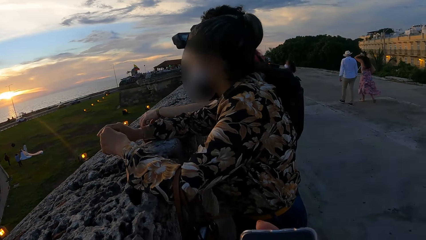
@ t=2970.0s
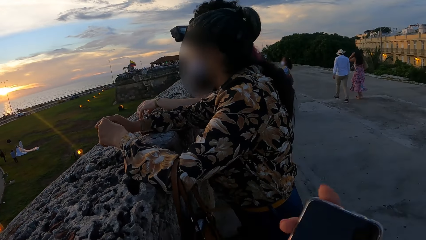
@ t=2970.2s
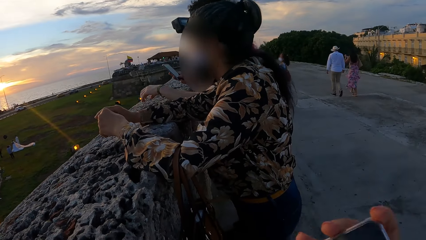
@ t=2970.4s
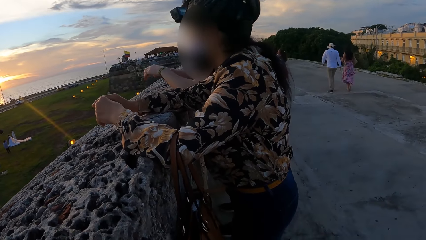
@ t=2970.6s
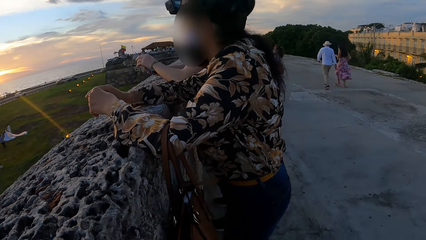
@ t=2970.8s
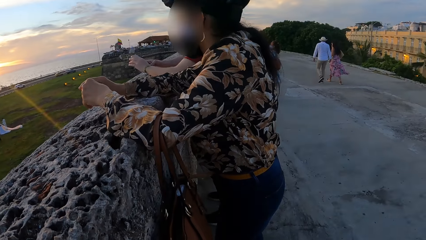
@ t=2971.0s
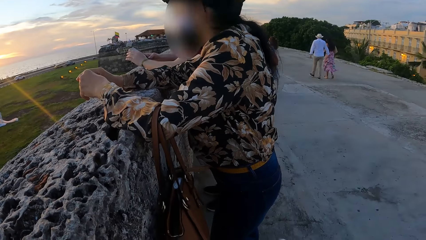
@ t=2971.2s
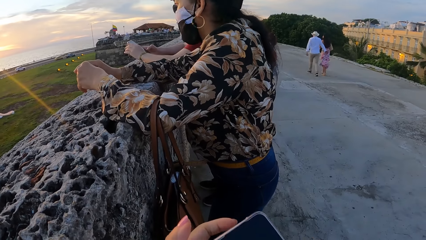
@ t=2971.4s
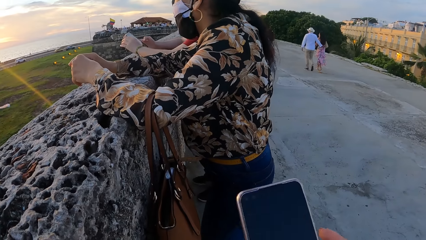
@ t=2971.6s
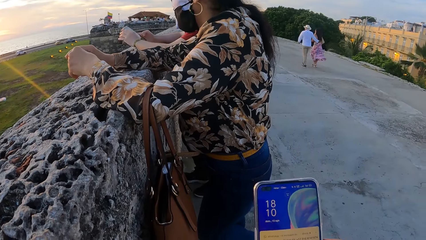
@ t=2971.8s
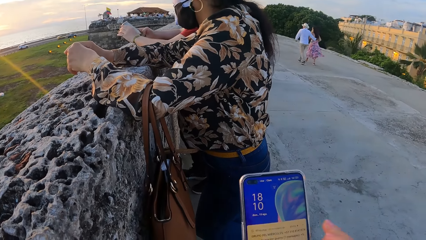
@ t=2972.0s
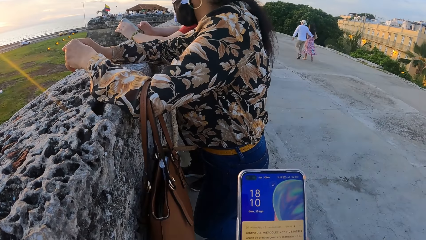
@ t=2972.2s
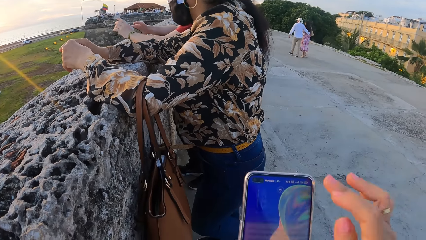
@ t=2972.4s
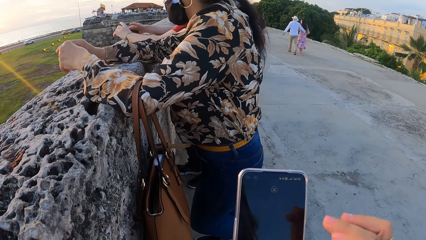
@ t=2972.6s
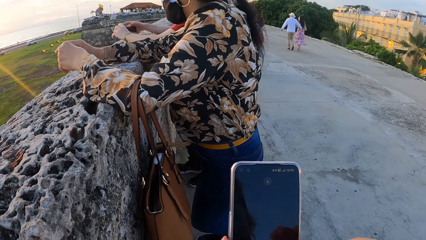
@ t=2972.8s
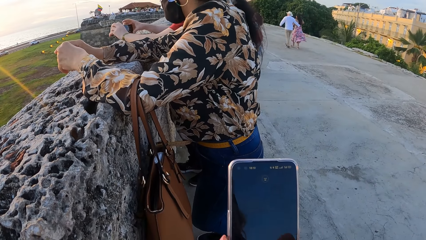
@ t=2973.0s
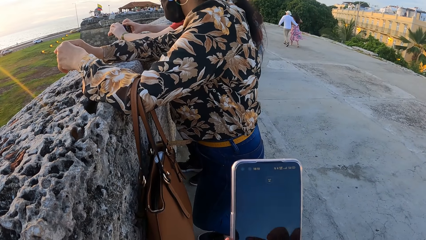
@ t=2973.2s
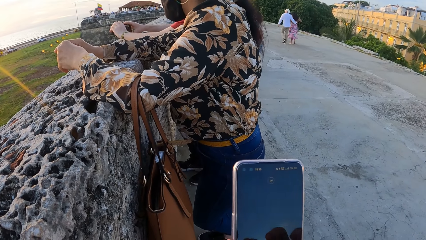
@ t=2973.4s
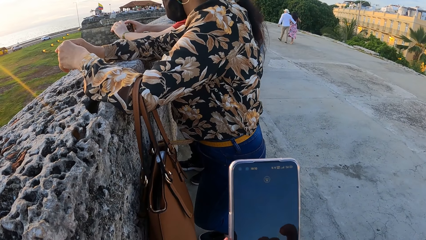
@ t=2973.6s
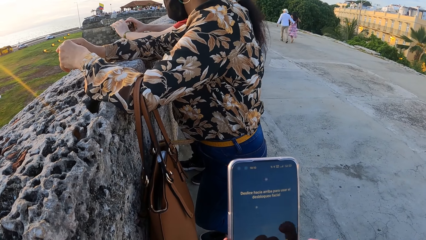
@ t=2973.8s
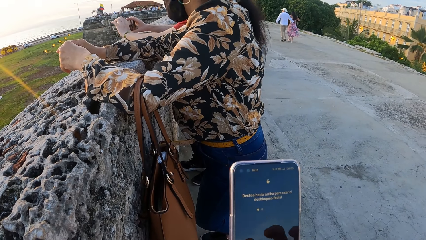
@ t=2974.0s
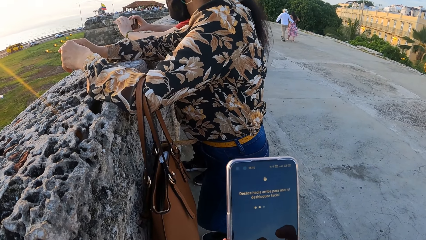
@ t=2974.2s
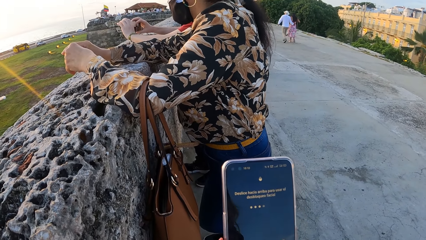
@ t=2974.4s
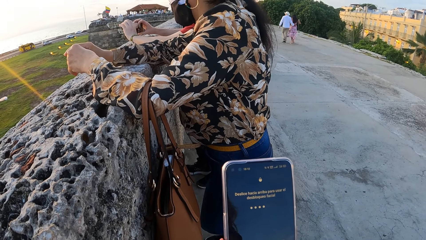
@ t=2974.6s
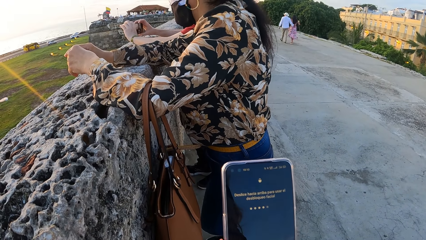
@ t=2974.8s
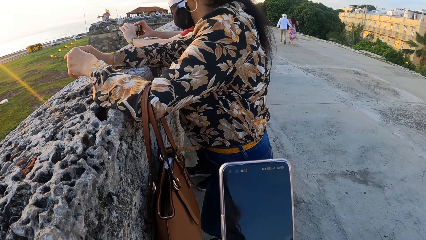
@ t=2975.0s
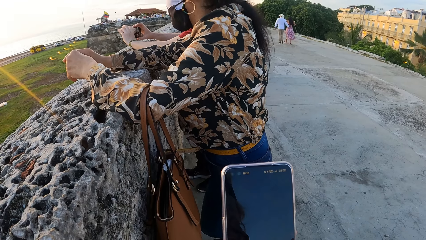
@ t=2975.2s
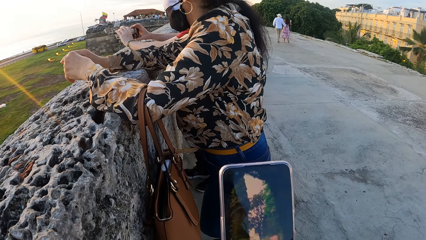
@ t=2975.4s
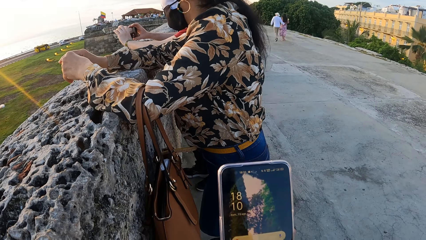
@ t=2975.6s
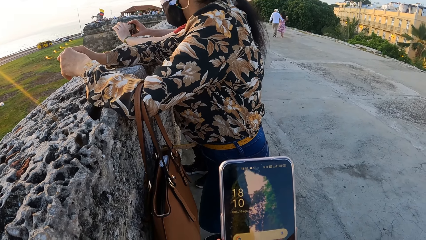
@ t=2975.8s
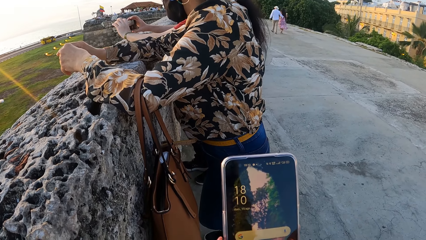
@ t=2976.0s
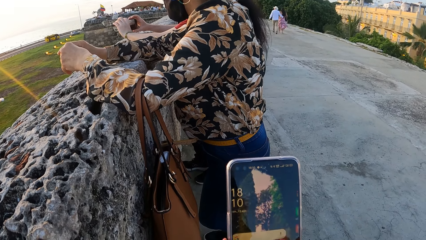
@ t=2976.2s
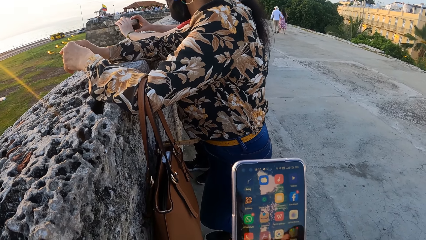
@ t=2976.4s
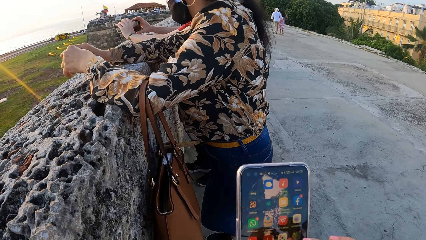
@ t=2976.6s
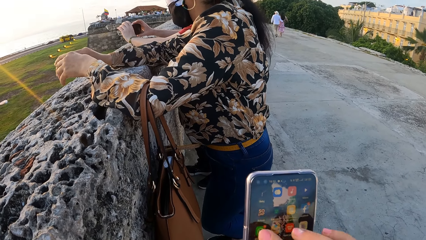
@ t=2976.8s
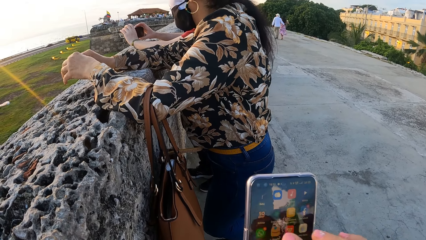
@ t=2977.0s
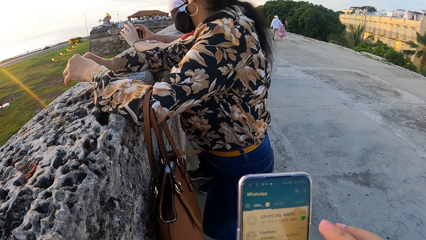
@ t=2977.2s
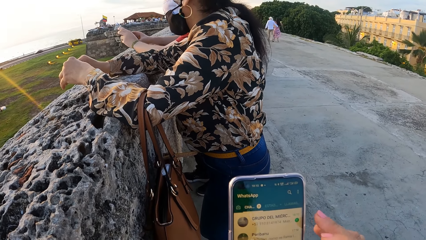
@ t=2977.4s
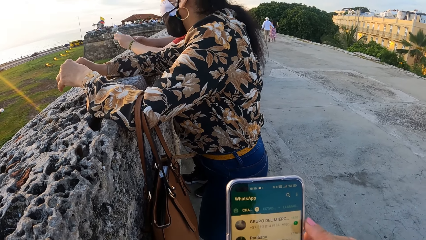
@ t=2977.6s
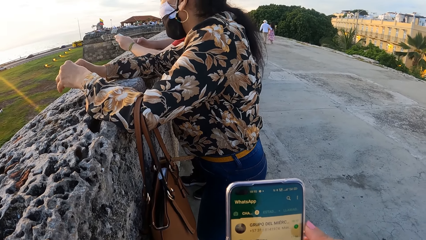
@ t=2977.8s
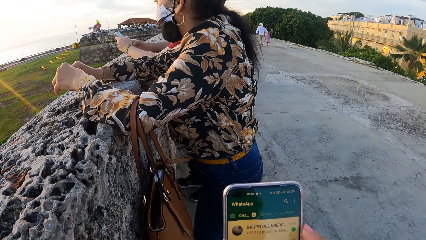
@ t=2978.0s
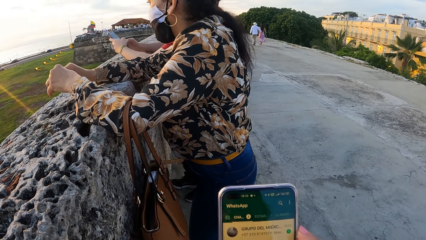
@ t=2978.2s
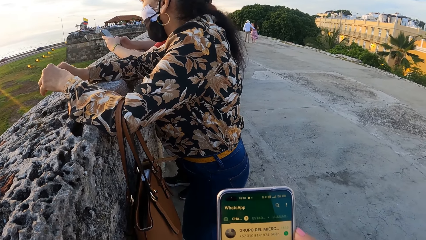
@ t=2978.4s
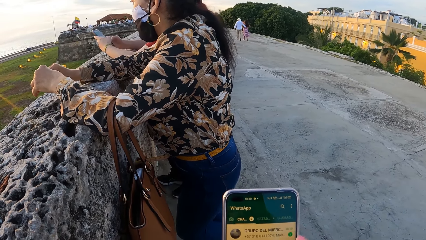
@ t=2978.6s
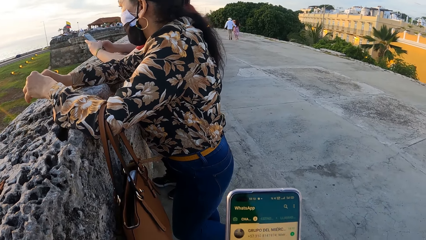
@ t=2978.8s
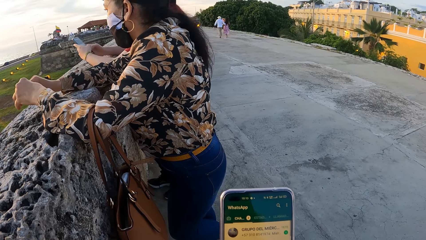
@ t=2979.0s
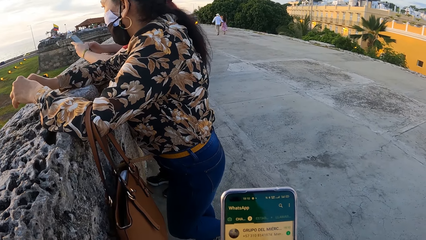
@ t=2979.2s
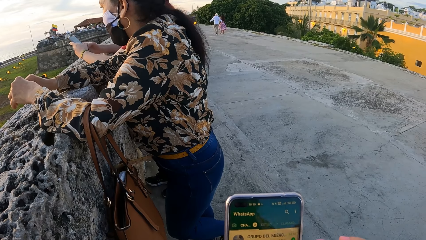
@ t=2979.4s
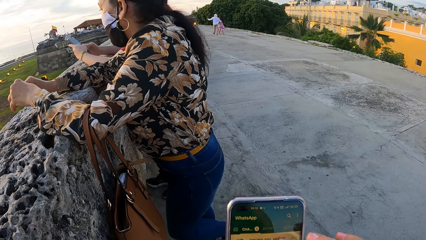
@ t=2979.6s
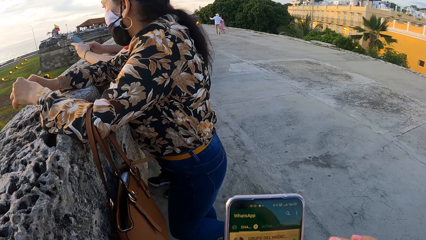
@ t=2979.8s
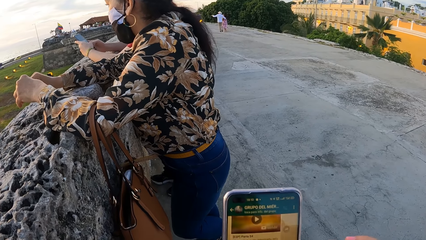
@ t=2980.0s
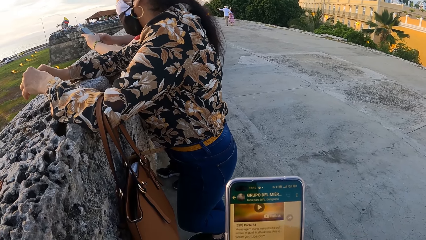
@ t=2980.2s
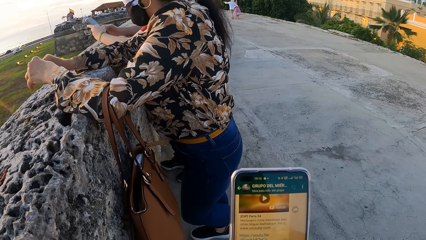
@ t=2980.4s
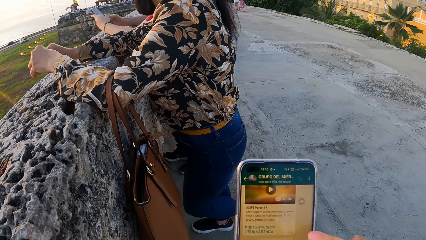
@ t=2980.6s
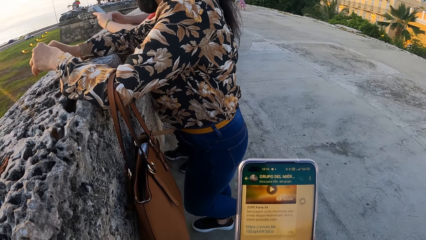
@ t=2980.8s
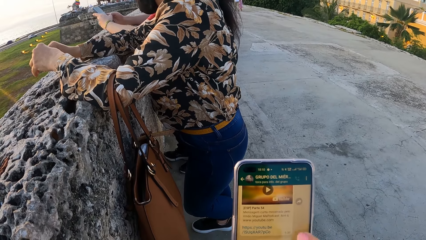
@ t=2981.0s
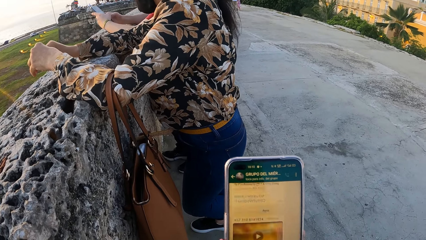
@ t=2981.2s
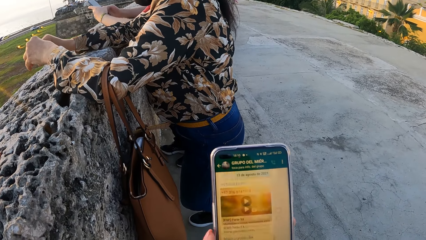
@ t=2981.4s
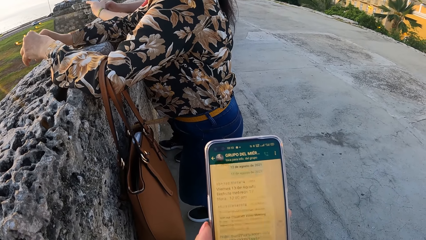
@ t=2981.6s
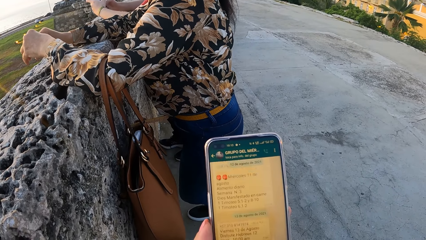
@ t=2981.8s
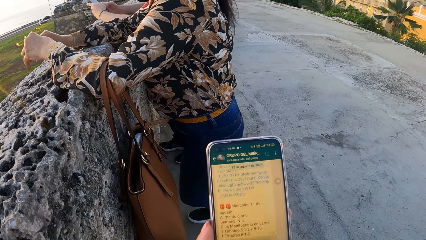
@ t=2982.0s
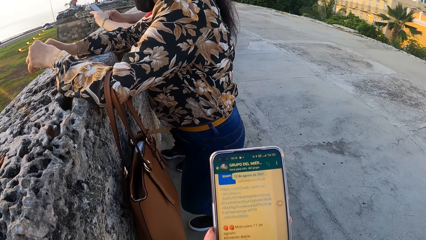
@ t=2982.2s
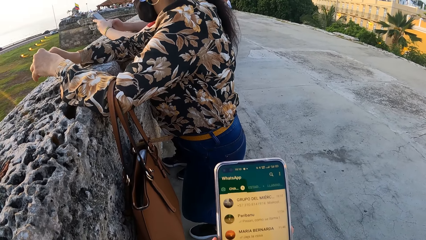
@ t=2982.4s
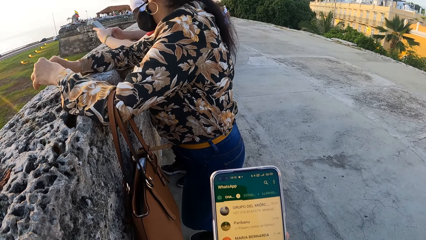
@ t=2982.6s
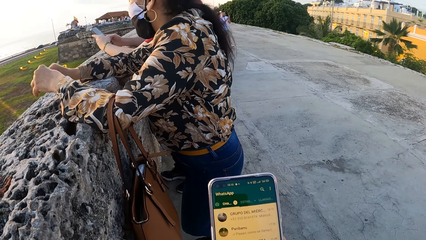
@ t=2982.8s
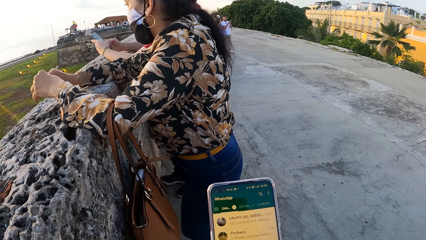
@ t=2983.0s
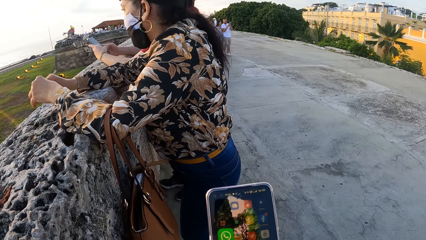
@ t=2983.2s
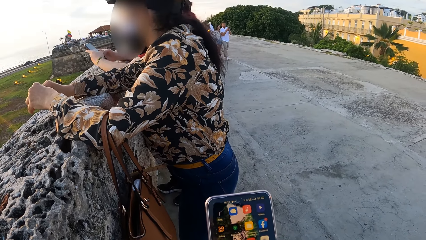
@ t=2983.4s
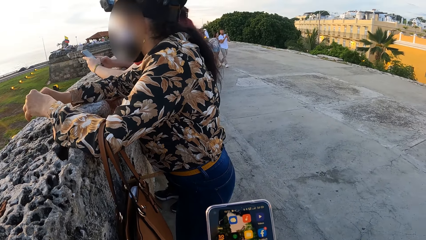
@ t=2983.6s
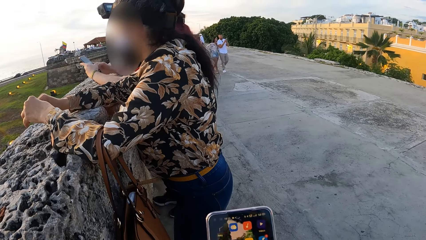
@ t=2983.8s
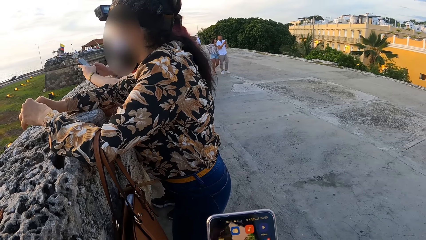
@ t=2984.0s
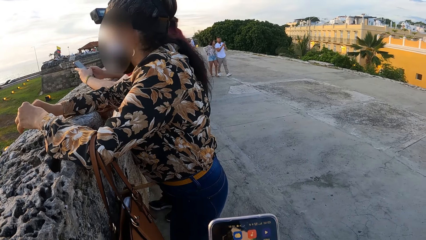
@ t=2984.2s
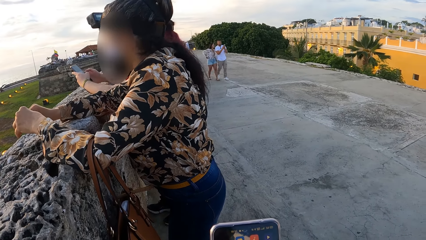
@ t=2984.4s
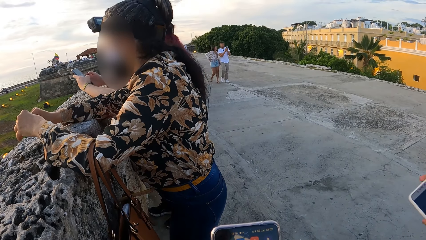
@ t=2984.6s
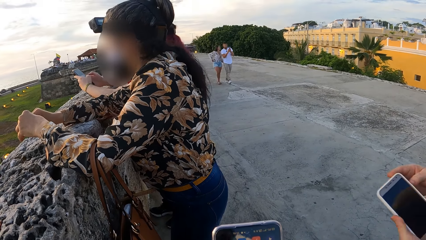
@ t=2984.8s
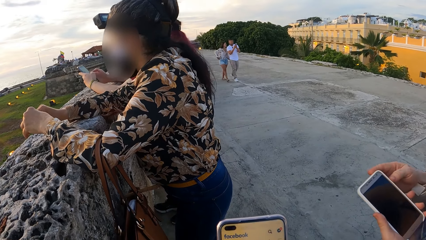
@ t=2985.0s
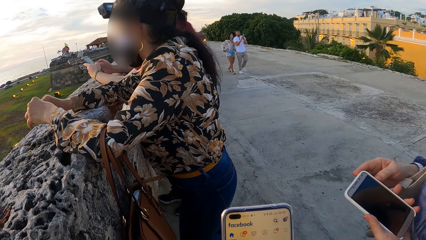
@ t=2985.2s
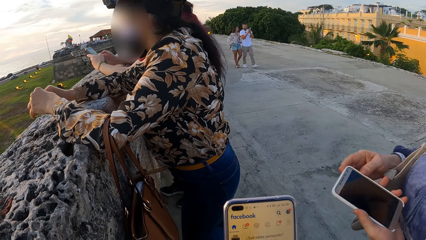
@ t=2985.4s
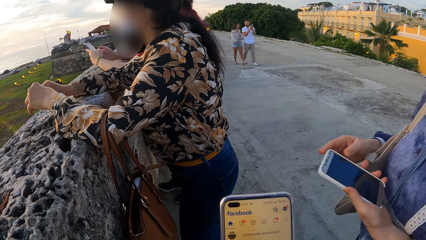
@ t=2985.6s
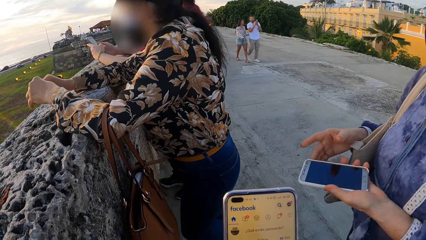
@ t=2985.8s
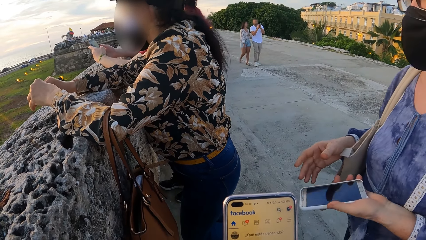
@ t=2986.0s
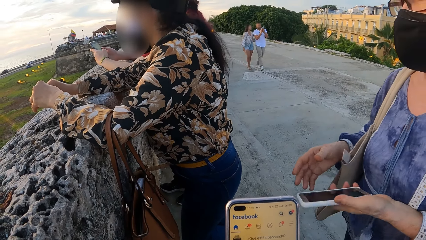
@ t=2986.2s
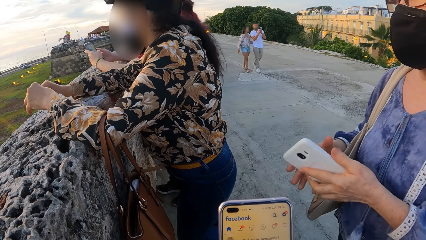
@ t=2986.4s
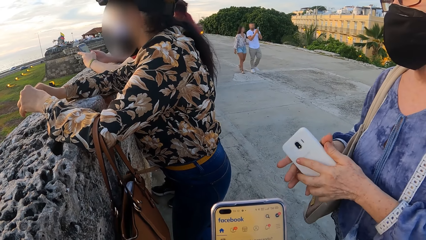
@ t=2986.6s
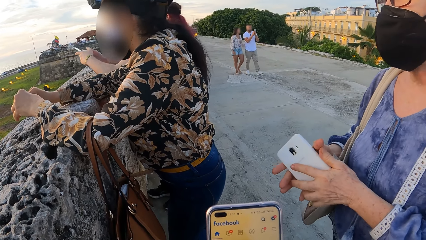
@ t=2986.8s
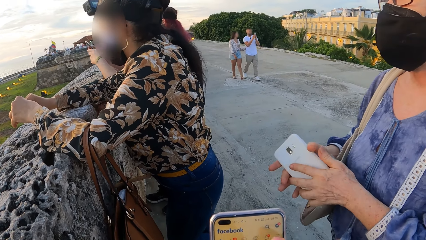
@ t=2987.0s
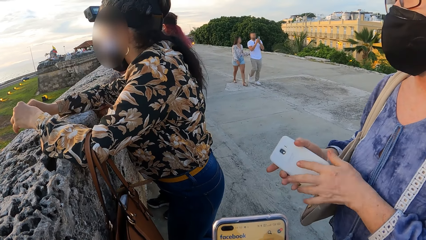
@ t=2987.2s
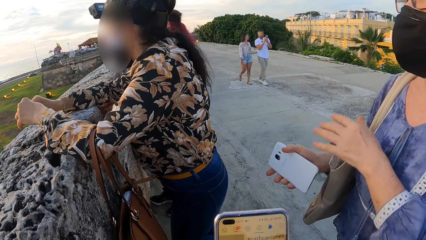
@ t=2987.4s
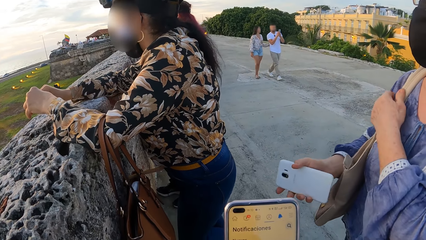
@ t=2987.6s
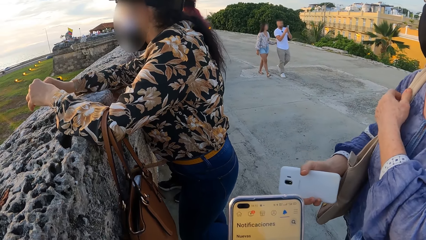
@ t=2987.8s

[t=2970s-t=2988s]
The camera wearer holds the phone. They operate the phone and scroll on the phone. A lady walks near the camera wearer. Another woman stands next to the camera wearer with a phone in hand.
